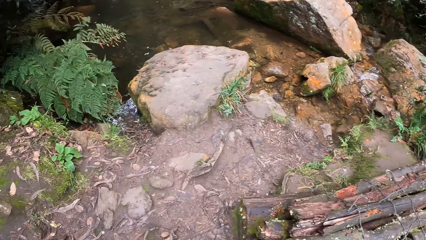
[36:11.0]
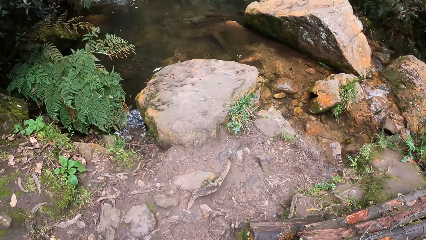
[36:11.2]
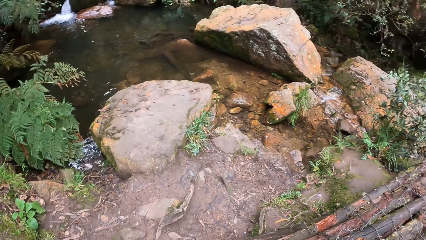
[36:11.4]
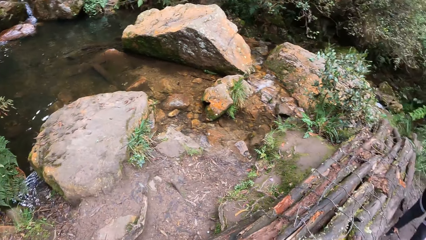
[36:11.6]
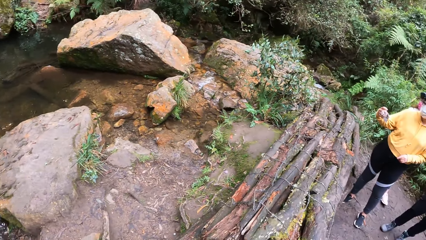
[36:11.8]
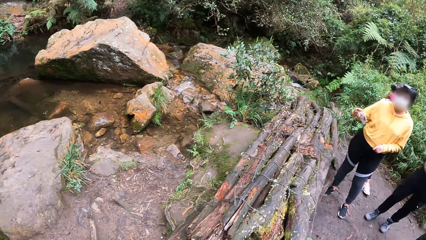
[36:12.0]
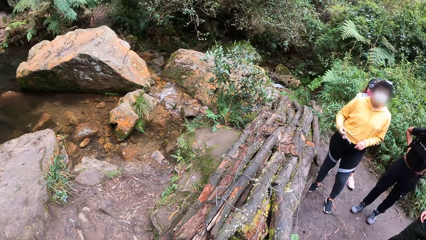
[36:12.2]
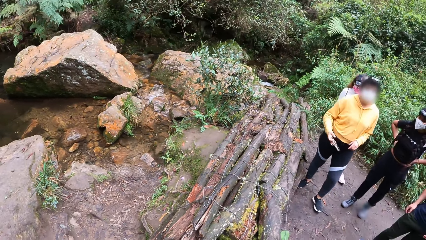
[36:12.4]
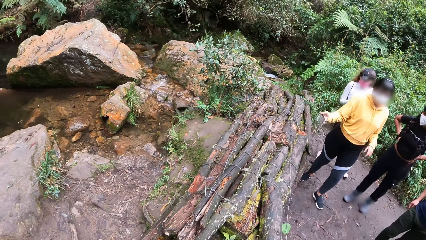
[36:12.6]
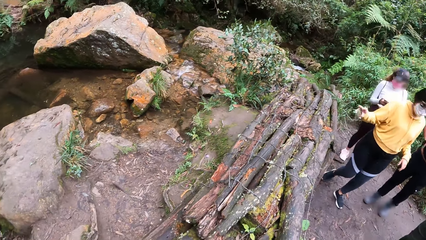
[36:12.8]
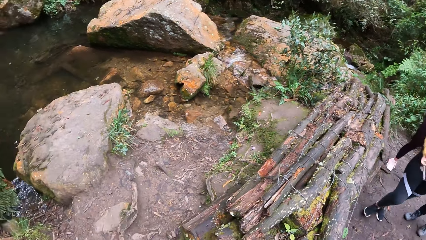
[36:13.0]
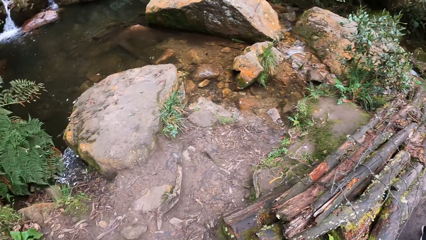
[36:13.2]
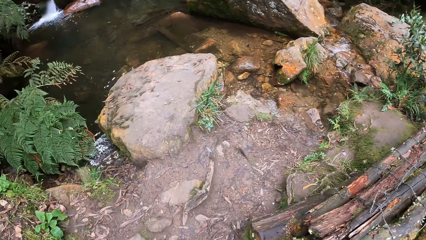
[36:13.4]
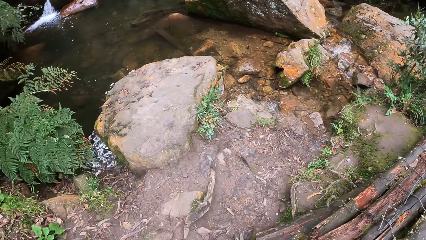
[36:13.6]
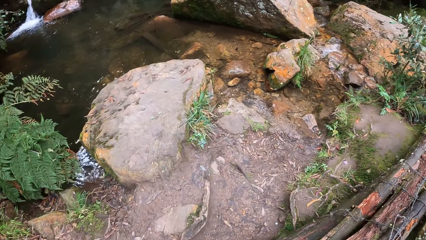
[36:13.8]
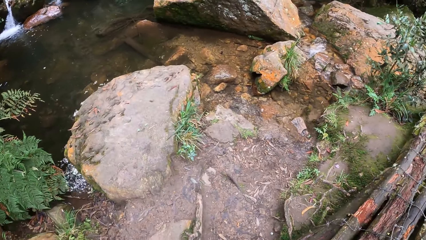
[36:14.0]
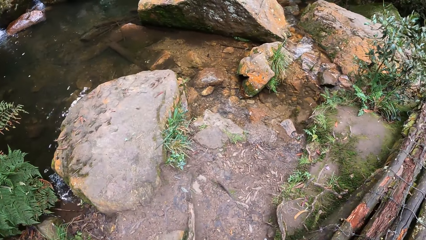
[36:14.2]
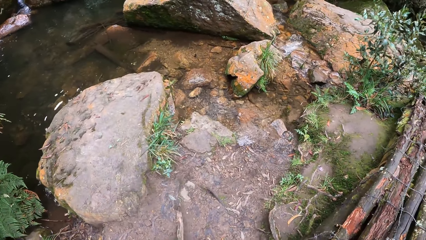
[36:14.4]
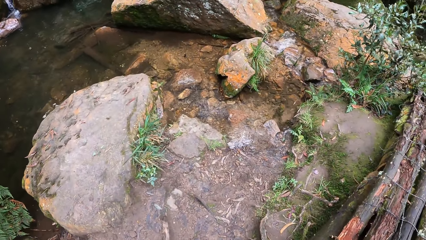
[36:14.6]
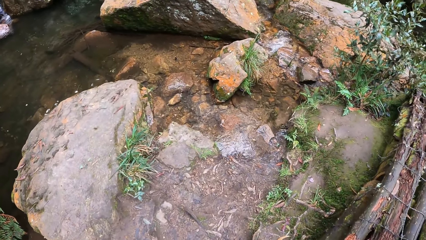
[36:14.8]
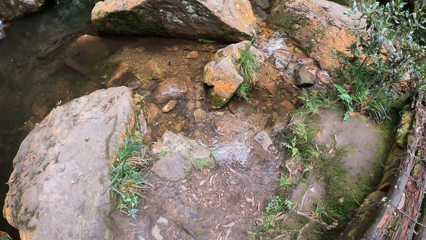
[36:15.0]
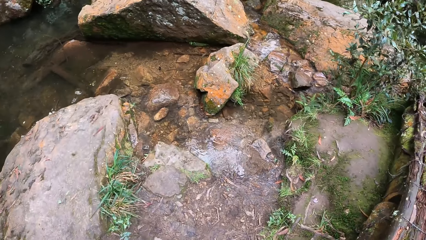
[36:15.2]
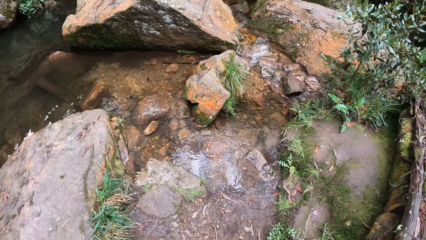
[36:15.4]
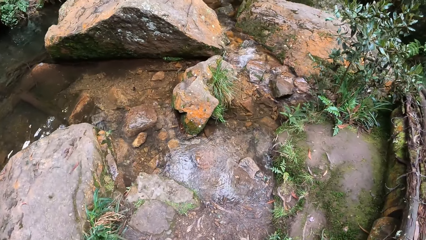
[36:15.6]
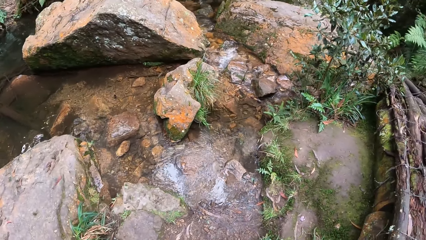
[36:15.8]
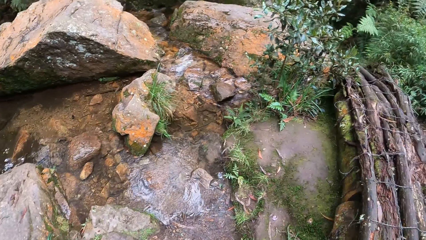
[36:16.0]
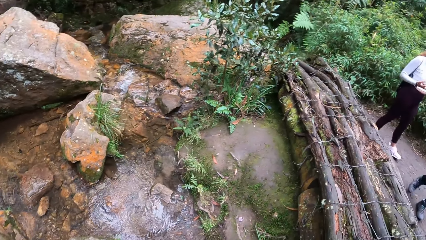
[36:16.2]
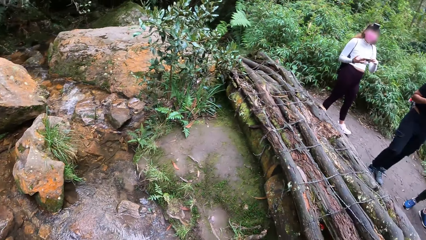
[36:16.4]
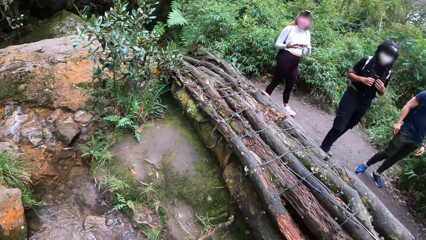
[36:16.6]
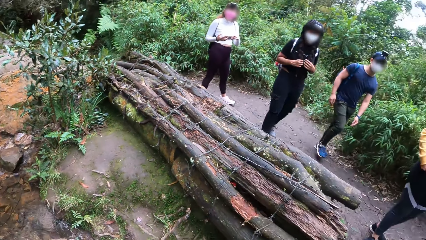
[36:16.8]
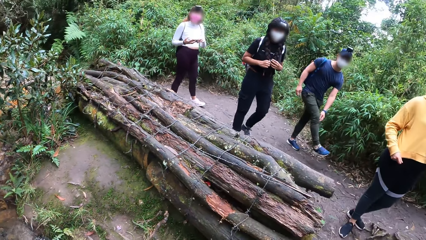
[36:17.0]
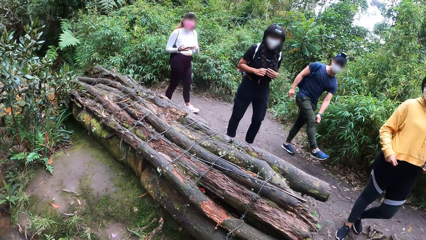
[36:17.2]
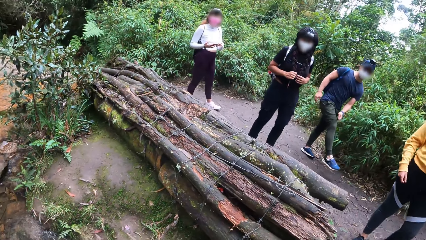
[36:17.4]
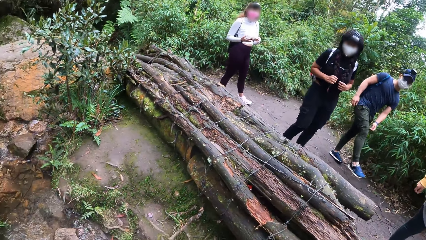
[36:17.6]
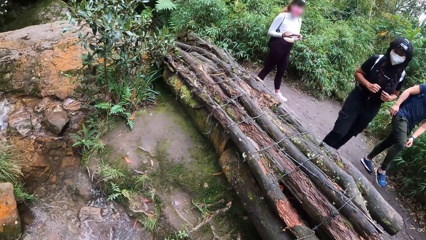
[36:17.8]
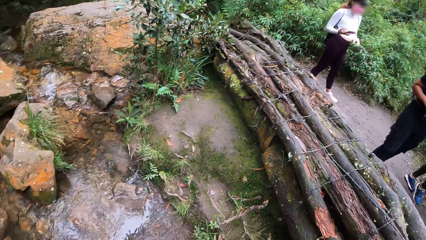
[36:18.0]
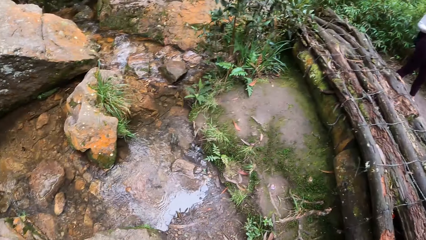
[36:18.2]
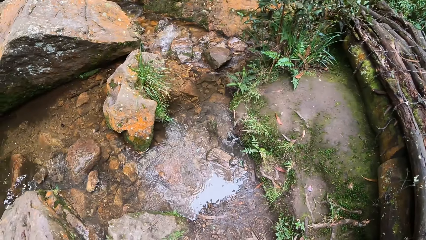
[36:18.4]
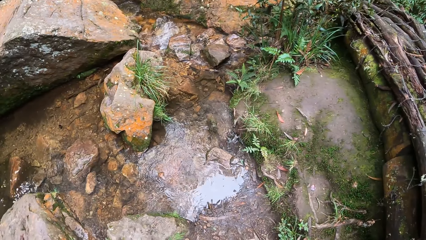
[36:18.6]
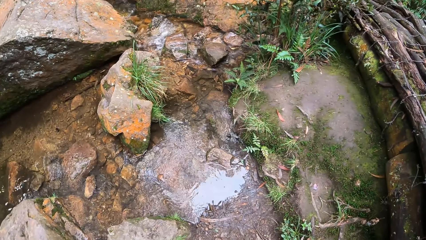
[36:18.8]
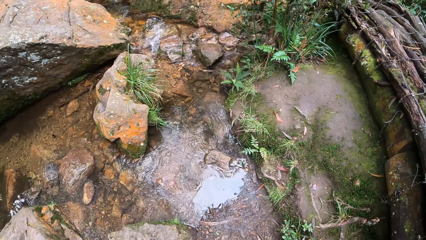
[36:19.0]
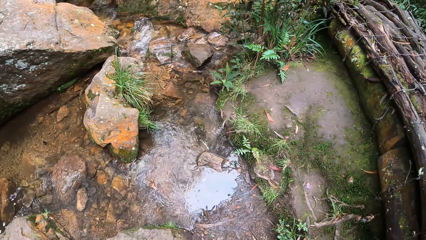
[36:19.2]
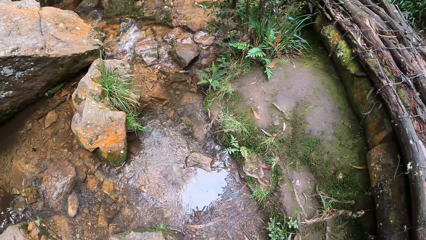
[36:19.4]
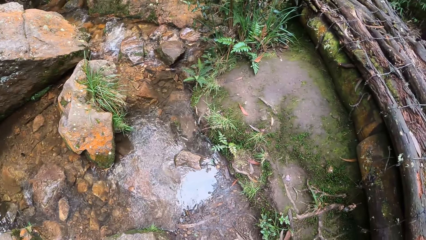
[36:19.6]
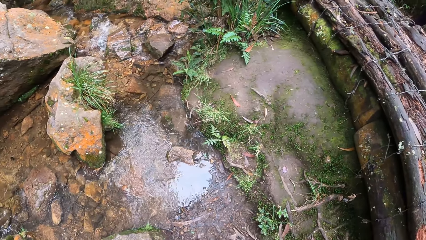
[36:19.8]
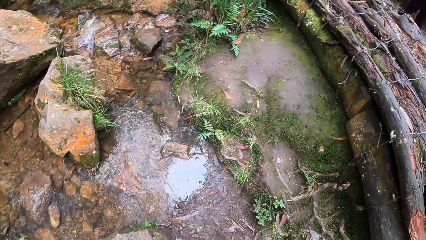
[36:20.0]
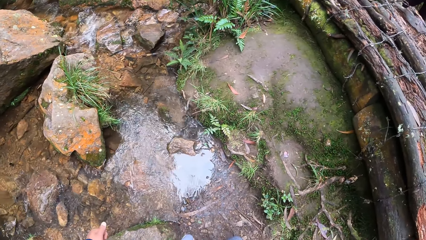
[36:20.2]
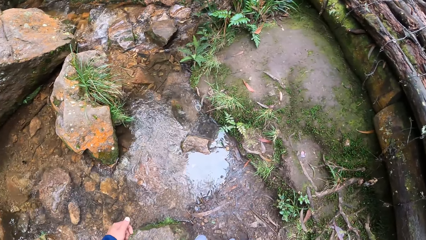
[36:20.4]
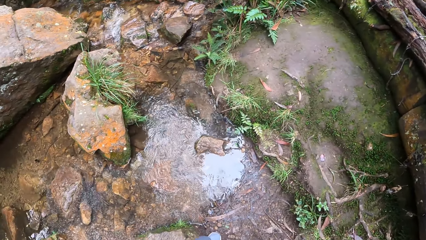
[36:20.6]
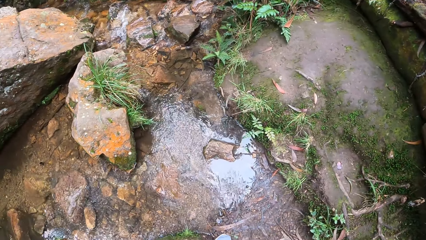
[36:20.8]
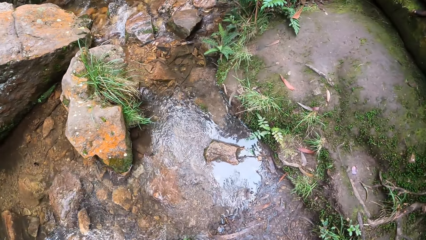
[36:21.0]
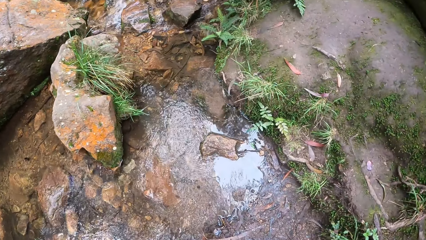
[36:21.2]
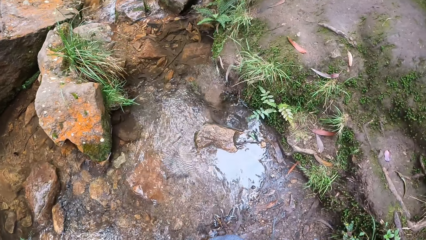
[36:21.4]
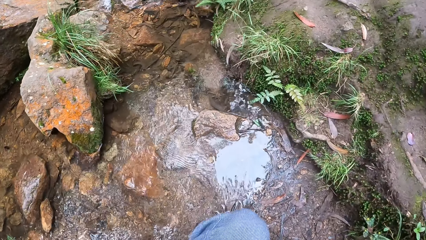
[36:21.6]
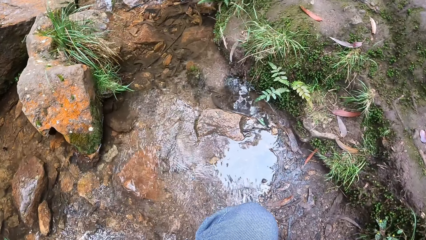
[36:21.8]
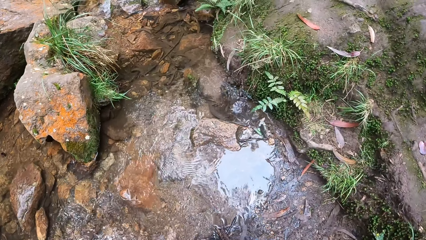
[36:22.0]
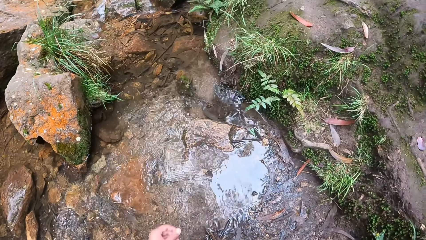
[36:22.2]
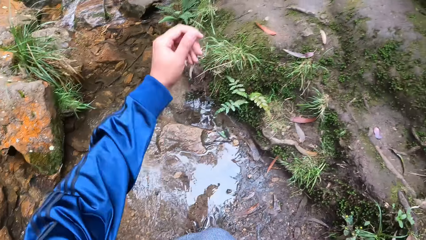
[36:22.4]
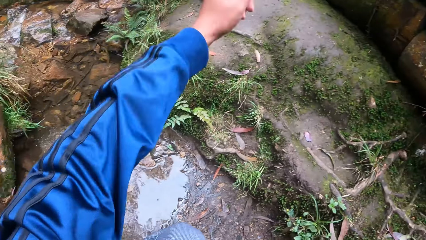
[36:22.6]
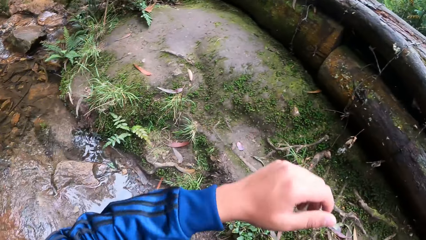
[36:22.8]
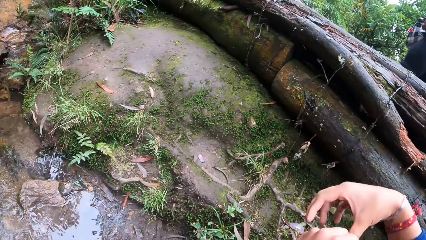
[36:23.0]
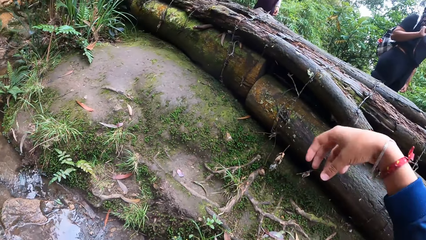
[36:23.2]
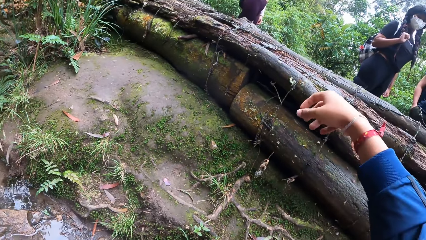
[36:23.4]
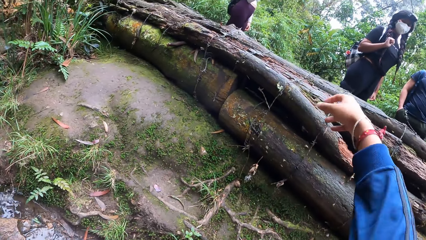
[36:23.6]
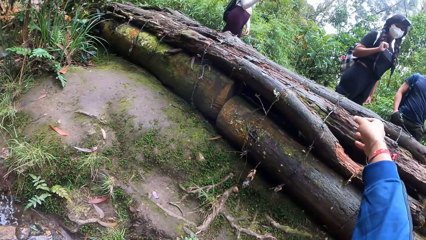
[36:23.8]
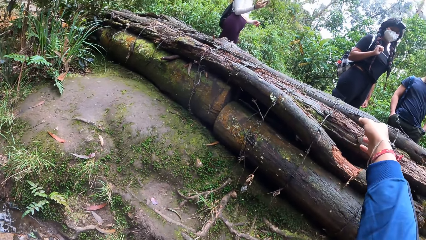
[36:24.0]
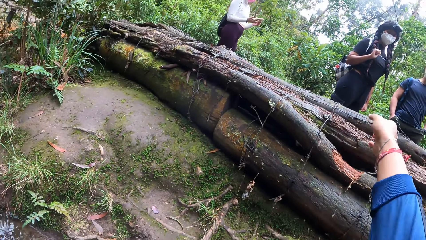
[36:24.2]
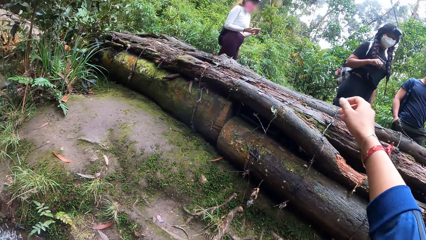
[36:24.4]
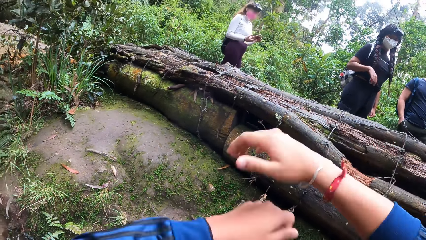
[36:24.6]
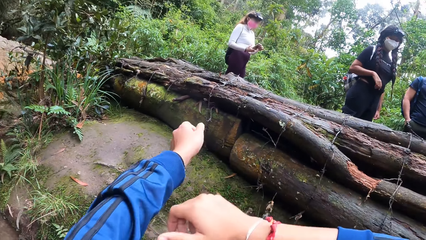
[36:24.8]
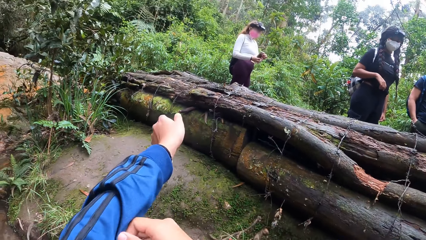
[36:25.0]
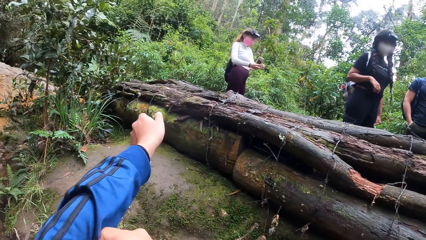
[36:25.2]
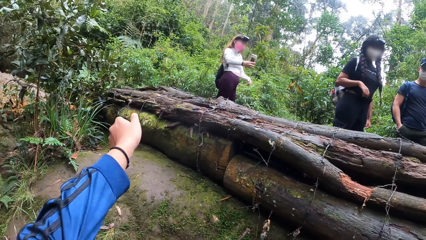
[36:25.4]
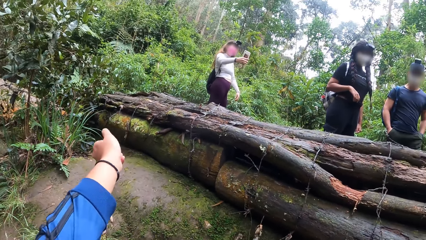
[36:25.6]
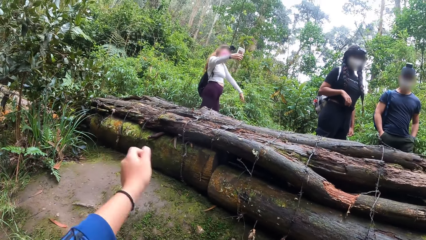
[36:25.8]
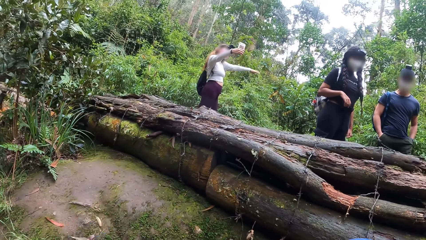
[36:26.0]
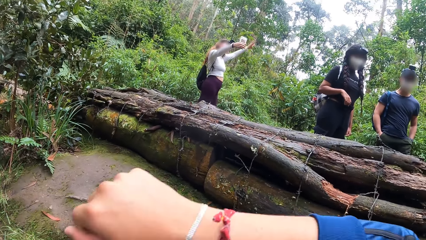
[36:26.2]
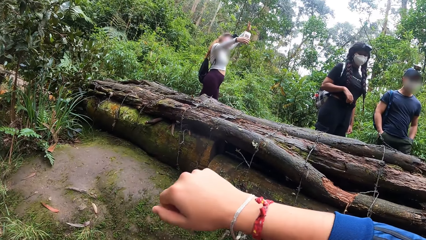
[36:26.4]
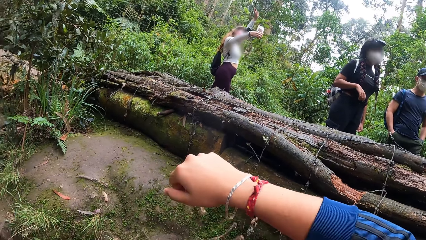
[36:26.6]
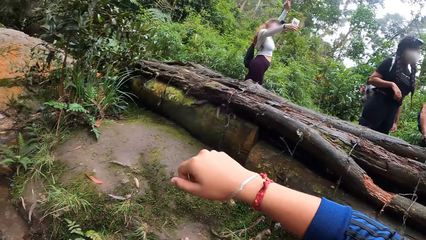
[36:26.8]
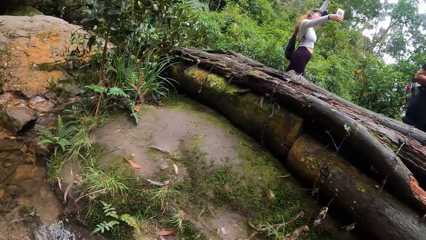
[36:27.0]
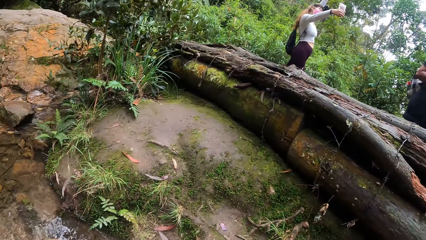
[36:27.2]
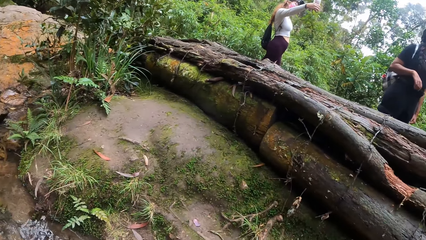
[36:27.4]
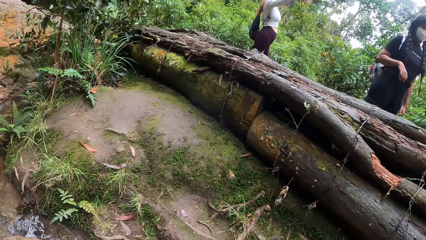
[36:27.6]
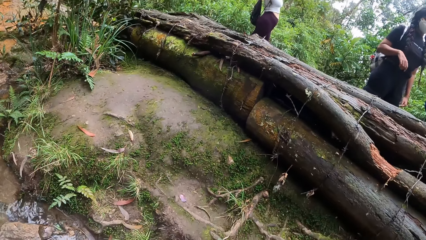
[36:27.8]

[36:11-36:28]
A woman moves her left hand. The camera wearer walks on the mountain. She turns around. She bends down. She looks around the river. She pulls back her sleeves.
